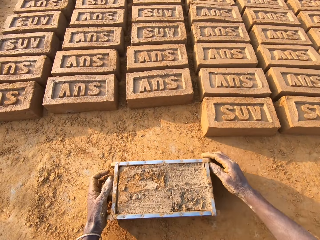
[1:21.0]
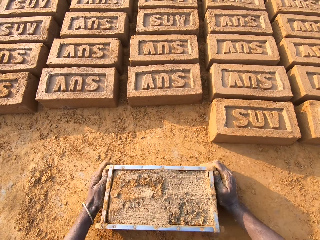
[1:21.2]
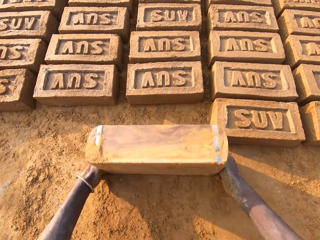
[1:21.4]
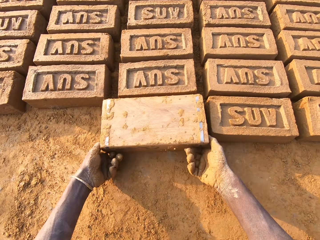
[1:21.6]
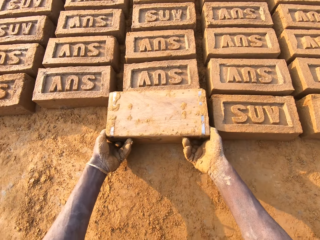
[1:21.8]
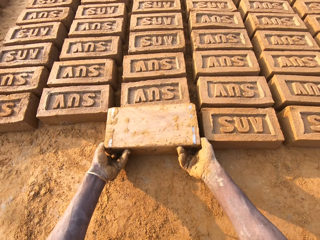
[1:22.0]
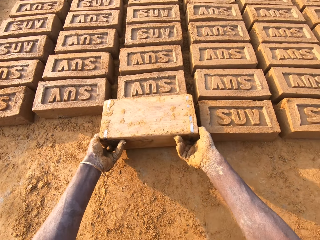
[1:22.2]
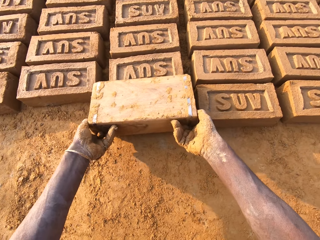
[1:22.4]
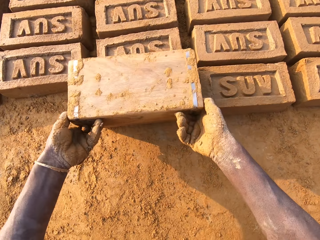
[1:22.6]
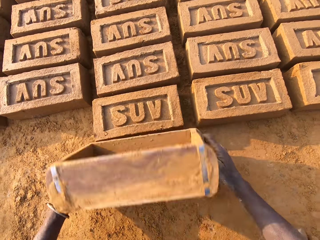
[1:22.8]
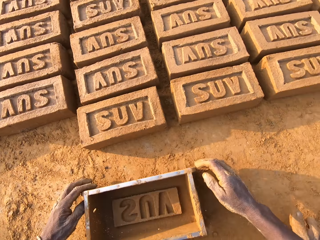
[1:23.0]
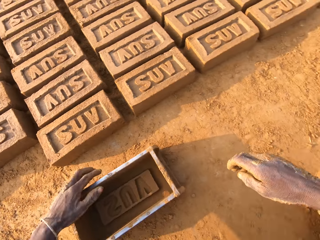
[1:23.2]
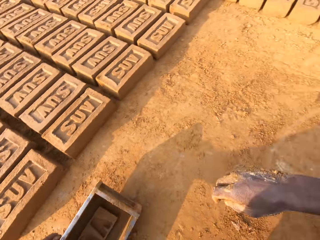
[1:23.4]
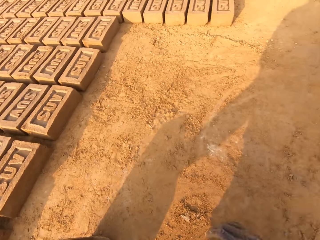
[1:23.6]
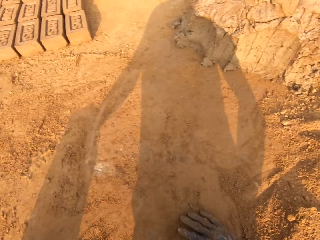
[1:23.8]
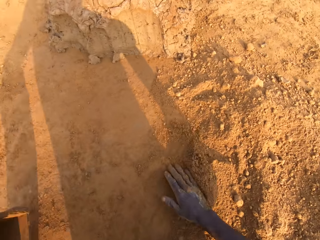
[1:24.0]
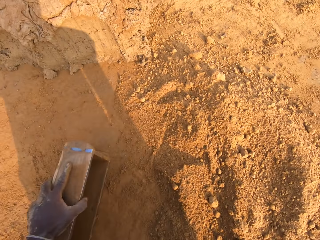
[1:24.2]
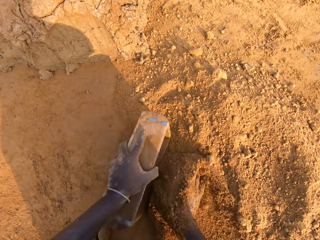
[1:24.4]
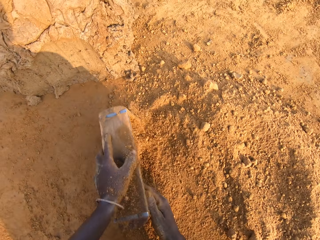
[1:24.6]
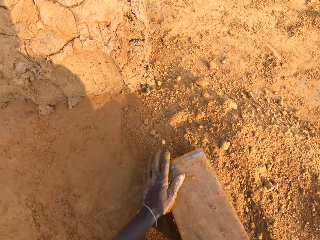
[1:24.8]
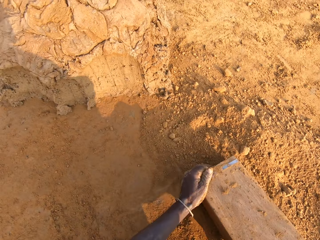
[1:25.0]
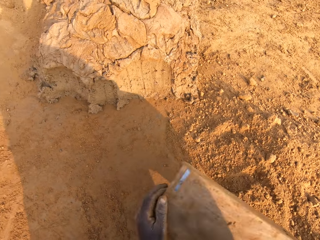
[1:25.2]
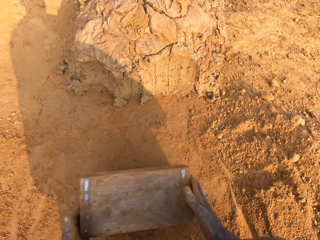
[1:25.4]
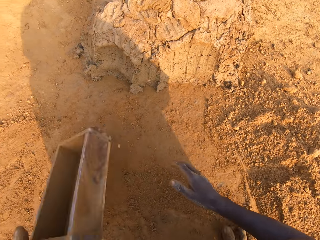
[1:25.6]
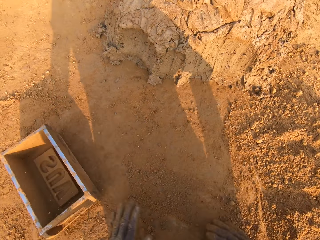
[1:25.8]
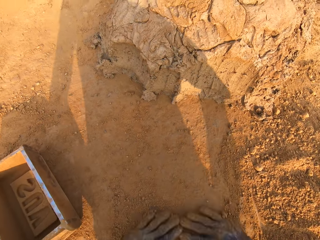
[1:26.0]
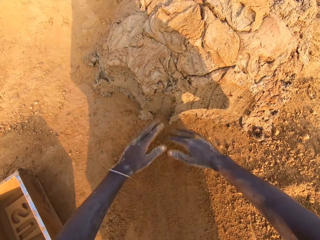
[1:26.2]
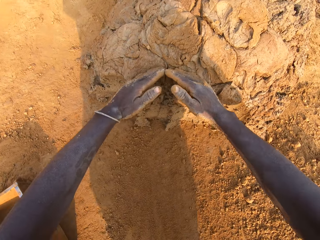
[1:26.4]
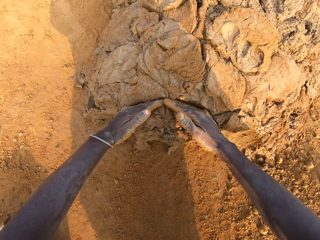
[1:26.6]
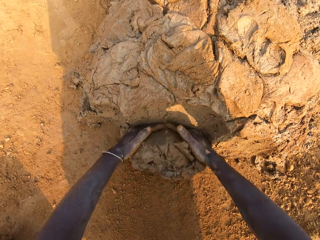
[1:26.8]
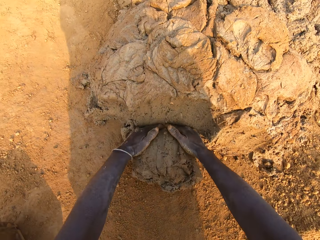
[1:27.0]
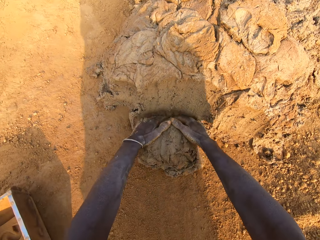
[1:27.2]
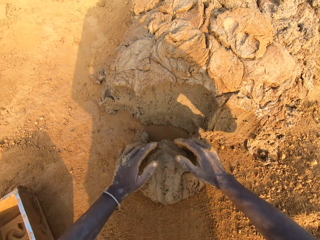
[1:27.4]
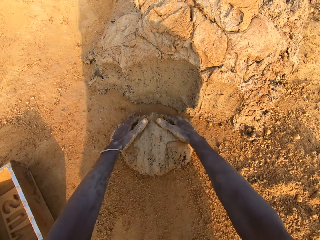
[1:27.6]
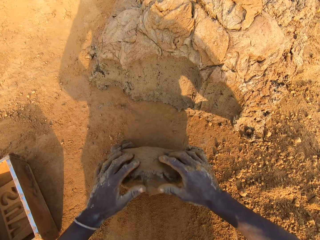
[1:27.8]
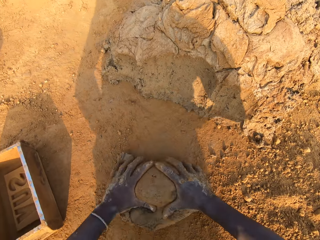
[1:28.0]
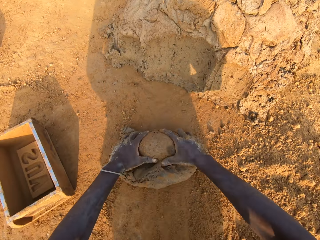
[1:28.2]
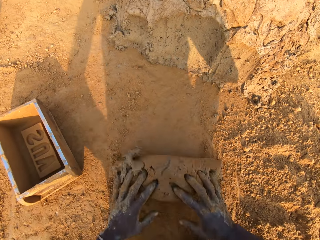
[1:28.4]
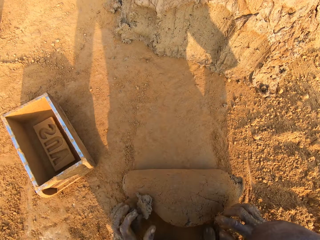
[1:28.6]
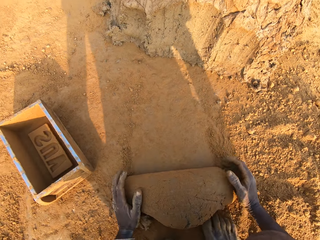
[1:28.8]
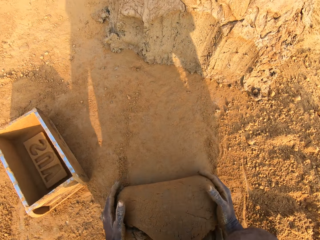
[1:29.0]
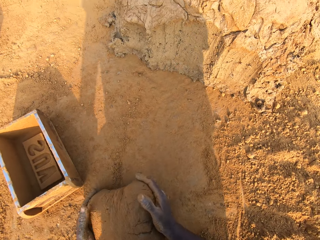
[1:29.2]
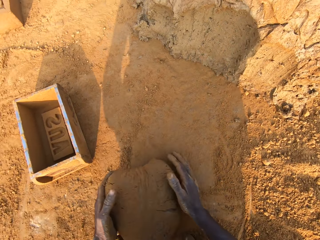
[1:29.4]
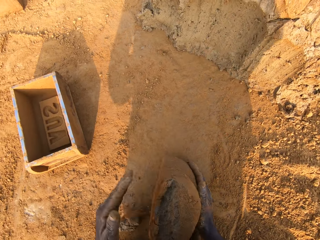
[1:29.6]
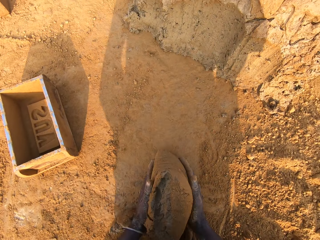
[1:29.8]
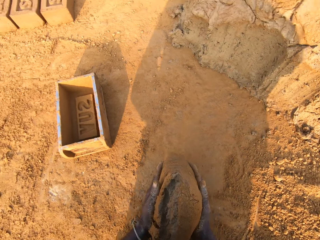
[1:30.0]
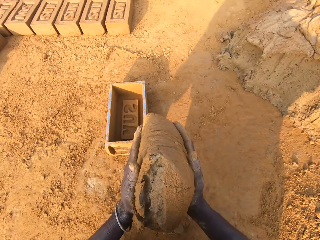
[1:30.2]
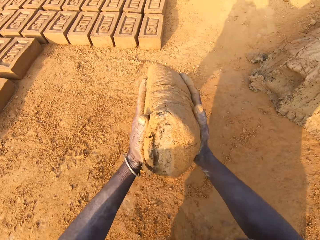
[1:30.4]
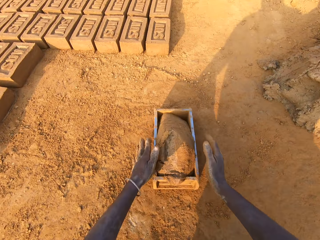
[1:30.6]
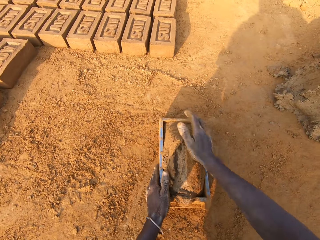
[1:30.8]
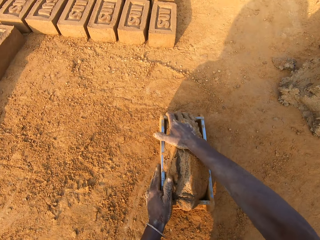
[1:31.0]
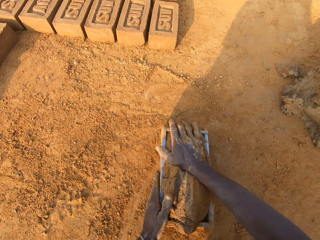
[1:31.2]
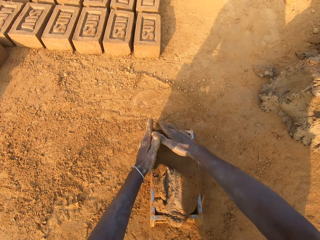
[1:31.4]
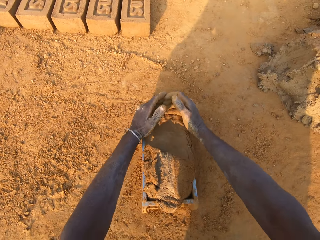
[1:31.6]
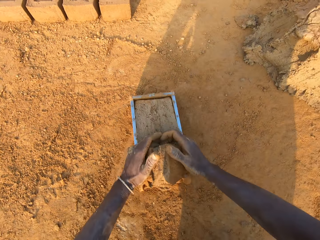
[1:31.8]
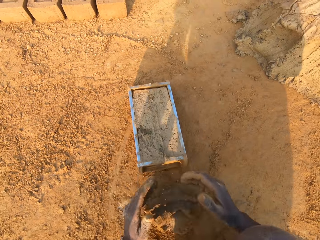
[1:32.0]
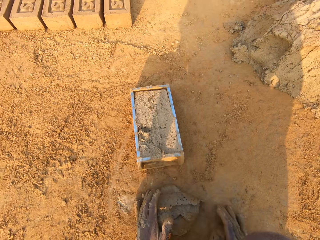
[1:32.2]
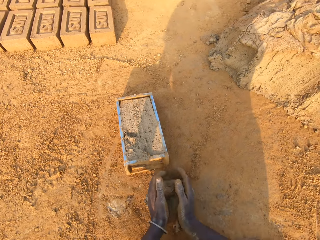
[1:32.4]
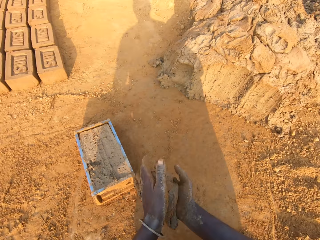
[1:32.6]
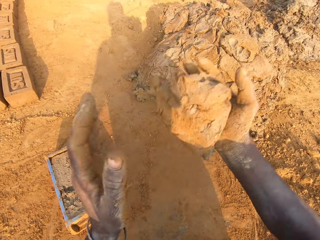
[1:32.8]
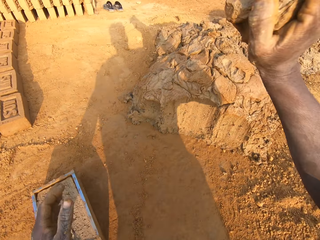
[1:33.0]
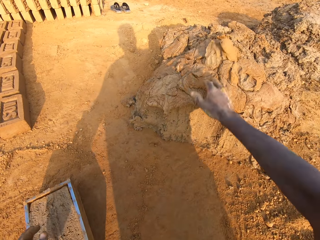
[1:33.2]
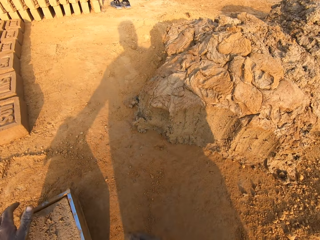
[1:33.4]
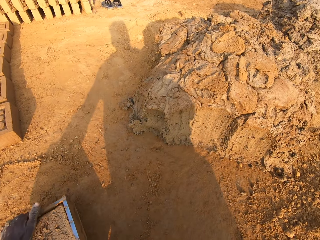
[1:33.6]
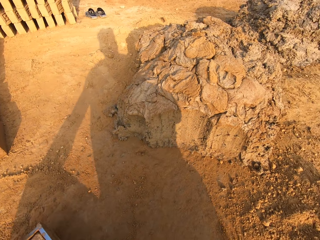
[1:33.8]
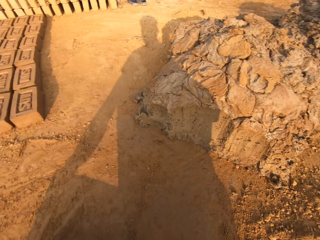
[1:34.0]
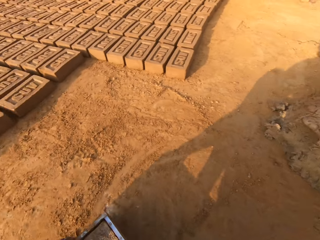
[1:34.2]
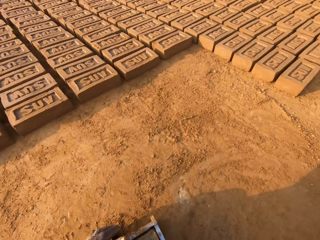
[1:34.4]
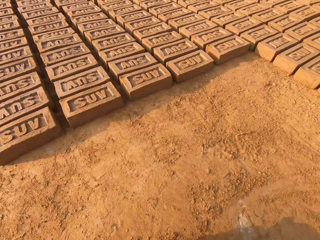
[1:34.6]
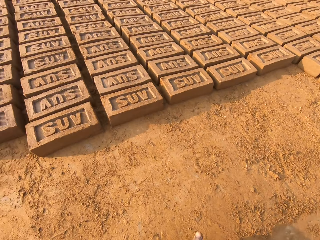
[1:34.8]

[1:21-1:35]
The camera wearer pours clay mix from the brick mold on the ground. He removes the moulded clay from the wooden brick mould. He puts sand into the brick mold with his right hand. He moves the brick mold with his hands. He scoops clay with his hands and cuts out a portion of clay mix with both hands. He molds the portion of clay mix with both hands. He kneads the clay. He puts the clay mix in the brick mold. He cuts out excess clay mix from the brick mold with both hands. He throws the portion of clay mix on the floor, on the heap of clay, with his right hand.

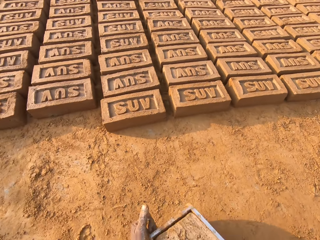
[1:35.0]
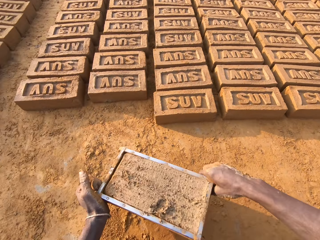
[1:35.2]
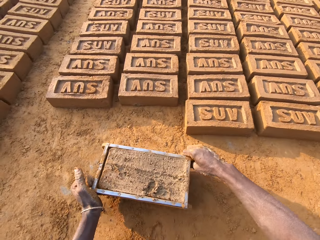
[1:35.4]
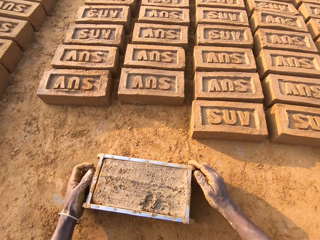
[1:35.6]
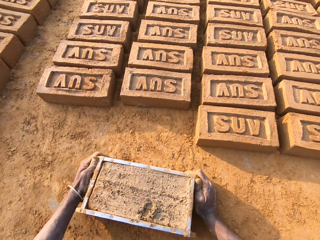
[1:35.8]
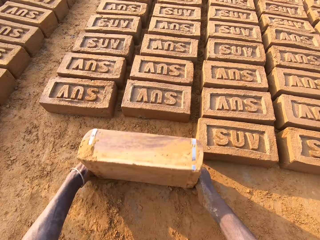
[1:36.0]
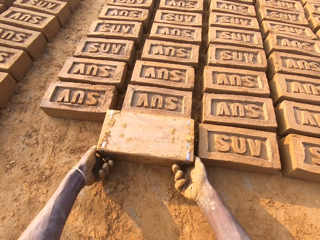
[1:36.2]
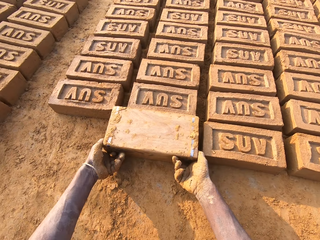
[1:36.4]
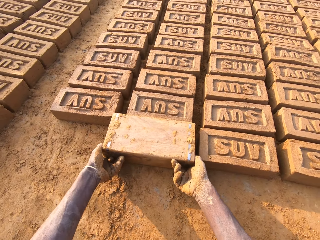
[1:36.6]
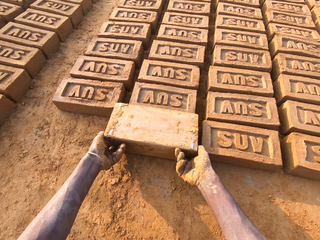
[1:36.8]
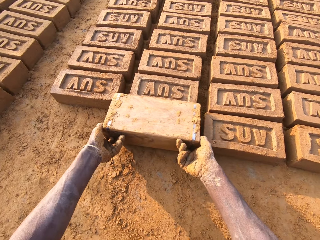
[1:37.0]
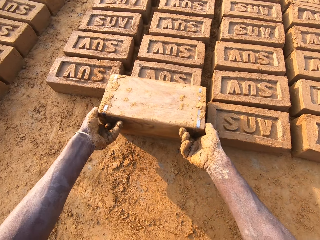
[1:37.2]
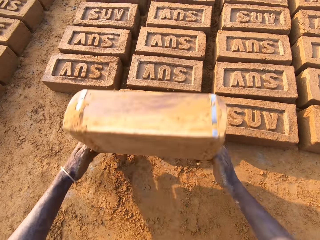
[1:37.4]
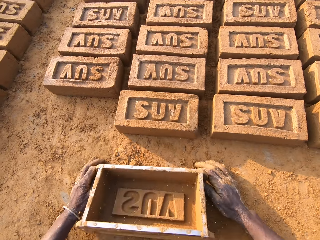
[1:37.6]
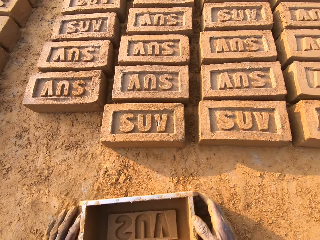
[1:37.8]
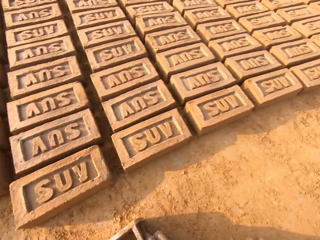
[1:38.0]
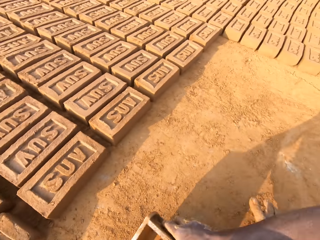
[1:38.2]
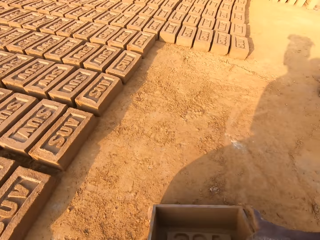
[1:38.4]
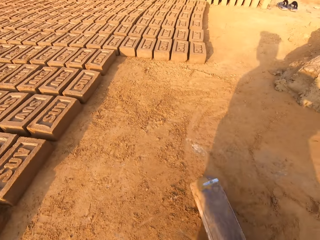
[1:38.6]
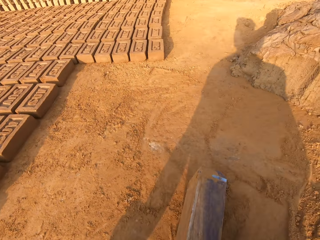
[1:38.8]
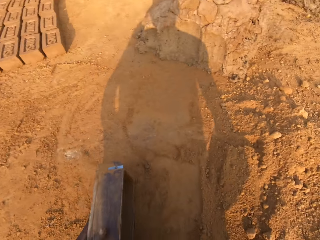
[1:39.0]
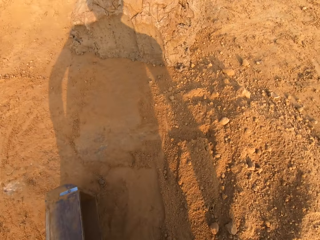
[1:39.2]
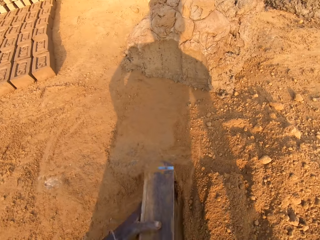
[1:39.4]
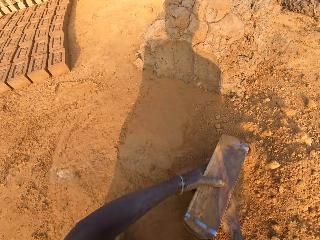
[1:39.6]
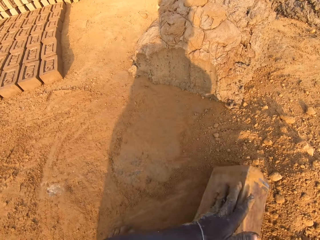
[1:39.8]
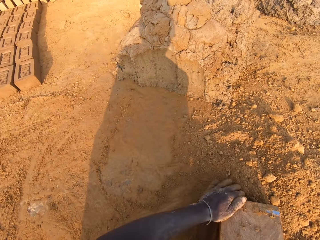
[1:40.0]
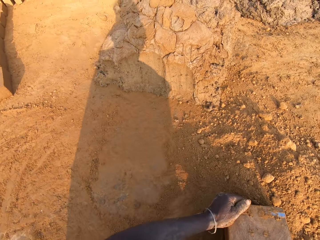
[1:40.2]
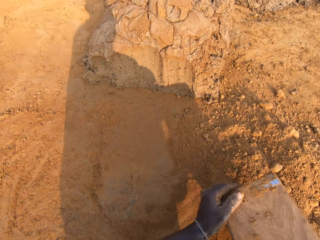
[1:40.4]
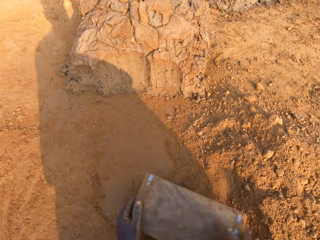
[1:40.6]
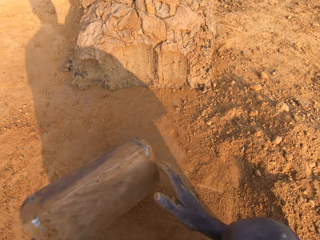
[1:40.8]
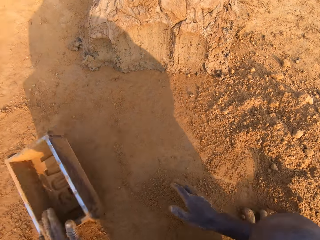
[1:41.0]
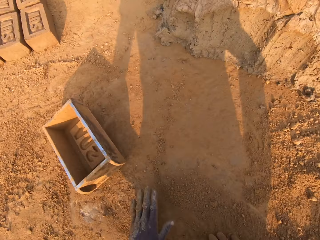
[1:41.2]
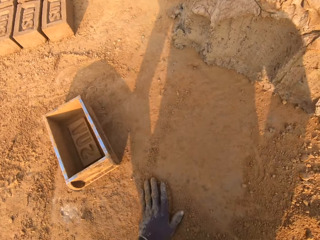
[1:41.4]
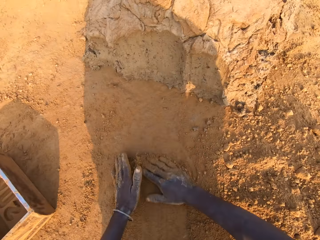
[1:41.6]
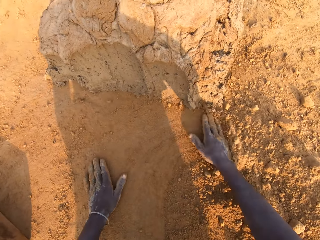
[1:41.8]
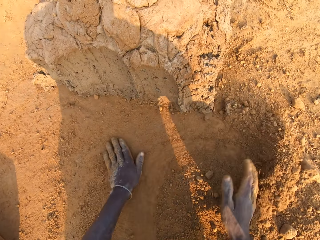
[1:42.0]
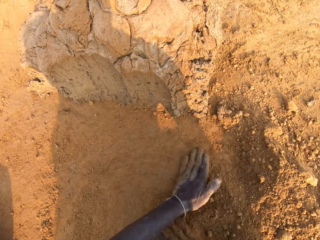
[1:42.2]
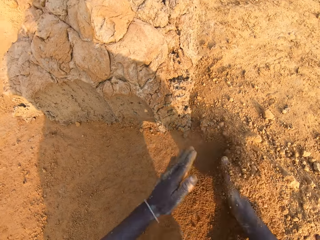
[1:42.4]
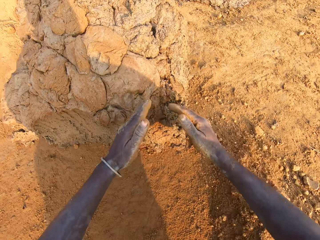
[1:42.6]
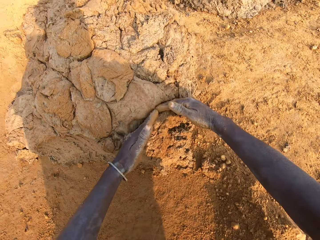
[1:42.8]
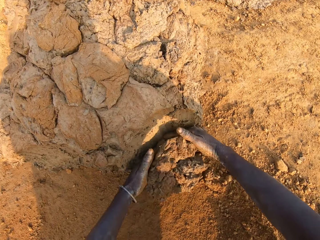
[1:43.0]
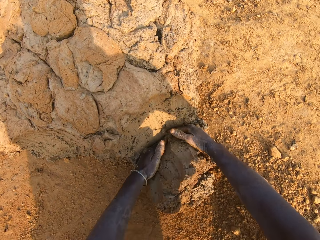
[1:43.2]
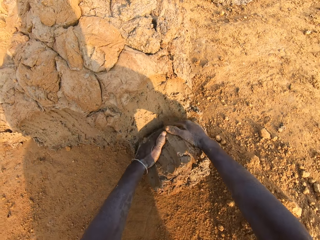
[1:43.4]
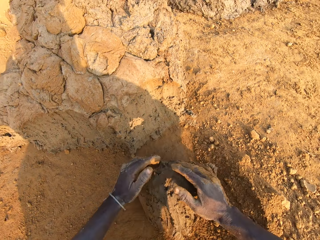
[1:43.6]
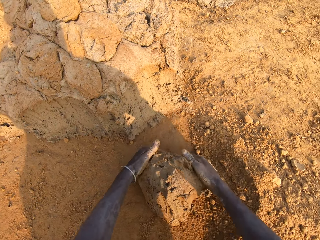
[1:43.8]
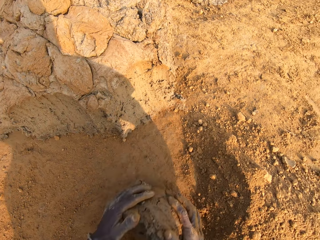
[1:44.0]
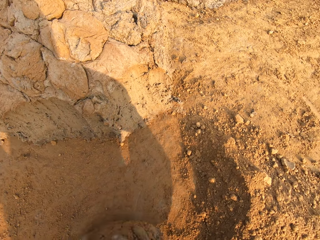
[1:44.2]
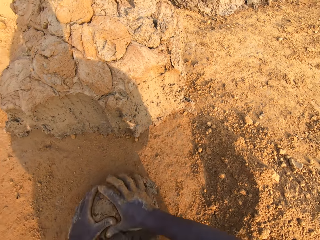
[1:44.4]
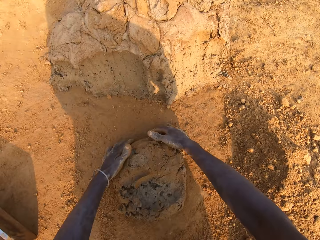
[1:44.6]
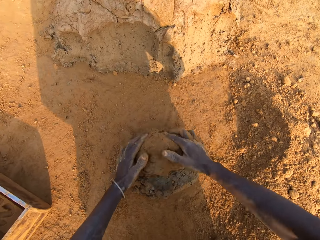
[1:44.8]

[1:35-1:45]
The camera wearer moves the brick mold with his hands. He pours clay mix from the brick mold on the ground. He removes the moulded clay from the wooden brick mould. He moves the brick mold with his hands. He puts sand into the brick mold with his right hand. He moves the brick mold with his hands. He scoops clay with his hands and cuts out a portion of clay mix with both hands. He molds the portion of clay mix with both hands.
